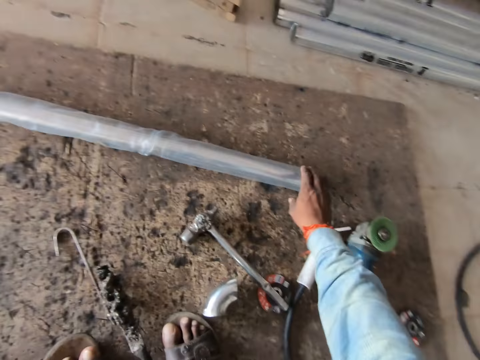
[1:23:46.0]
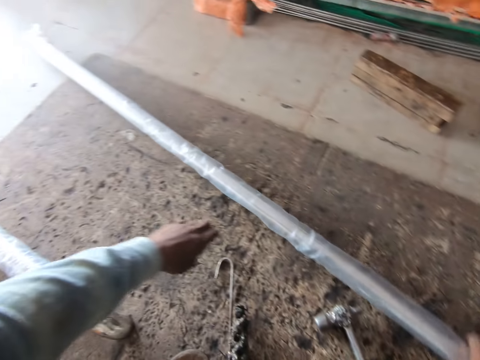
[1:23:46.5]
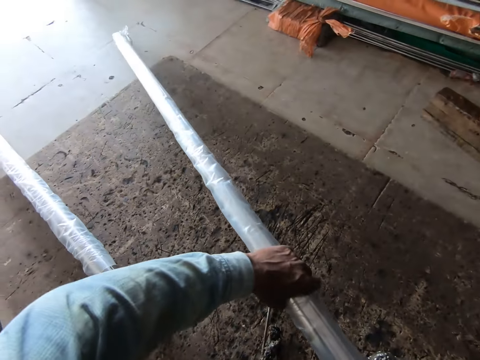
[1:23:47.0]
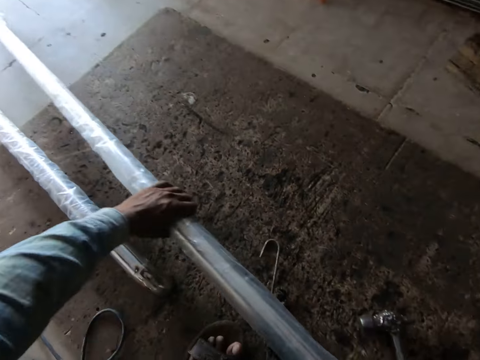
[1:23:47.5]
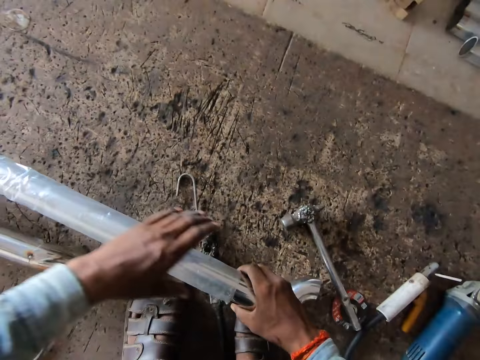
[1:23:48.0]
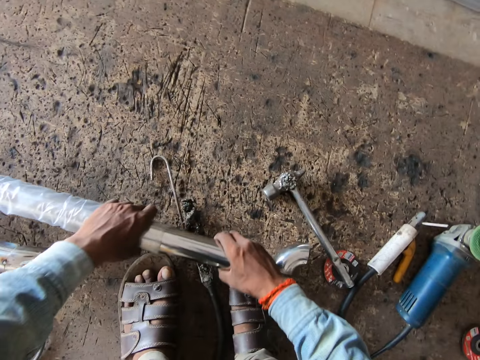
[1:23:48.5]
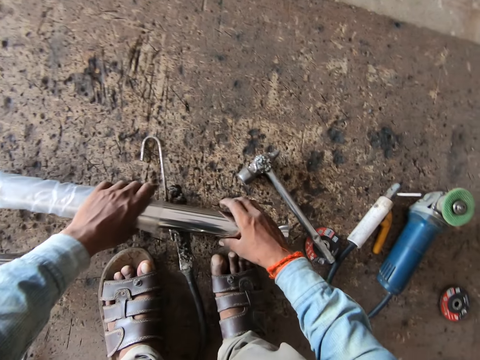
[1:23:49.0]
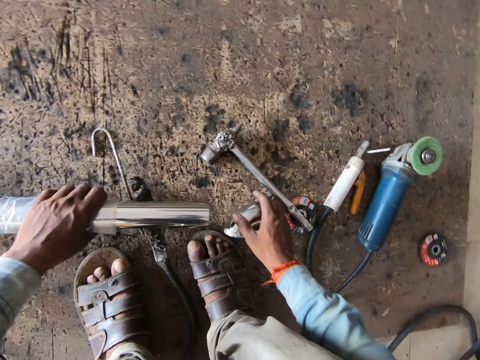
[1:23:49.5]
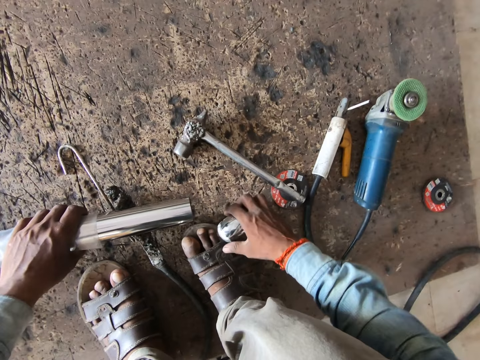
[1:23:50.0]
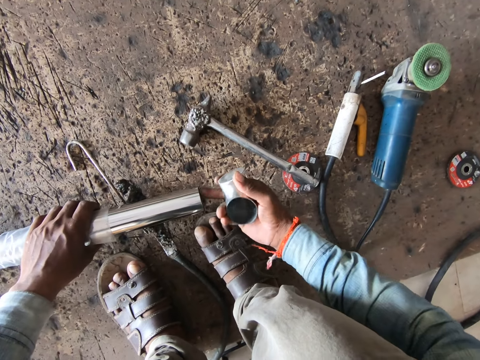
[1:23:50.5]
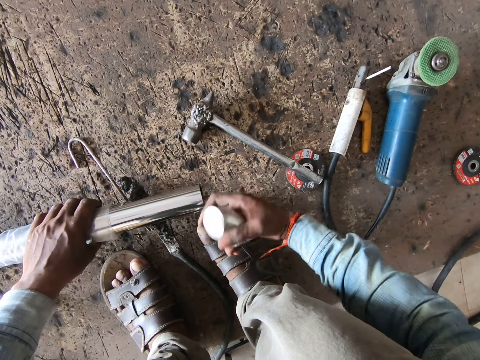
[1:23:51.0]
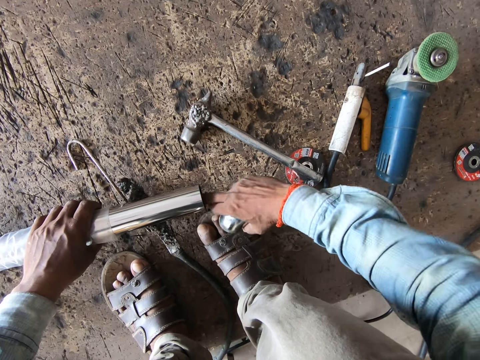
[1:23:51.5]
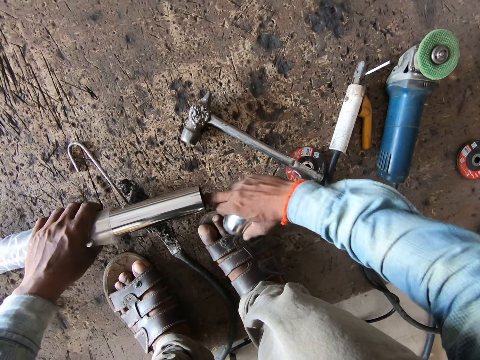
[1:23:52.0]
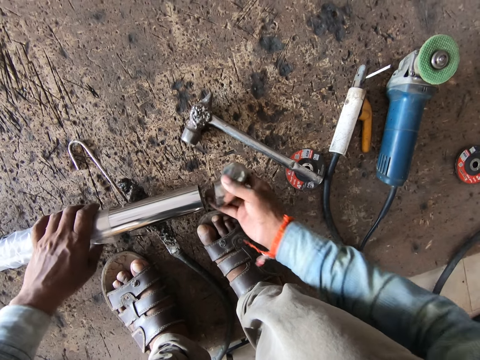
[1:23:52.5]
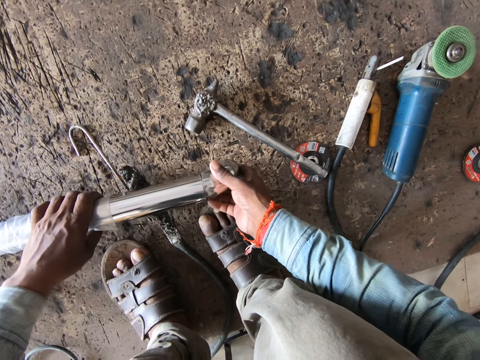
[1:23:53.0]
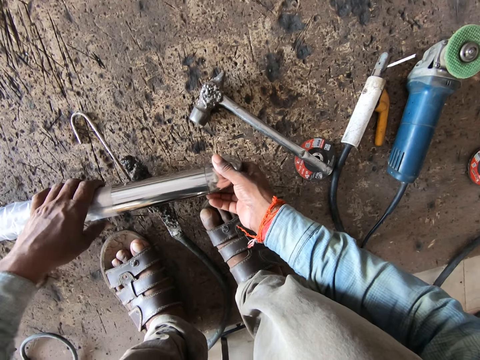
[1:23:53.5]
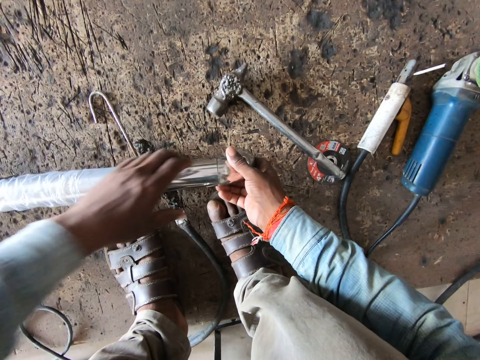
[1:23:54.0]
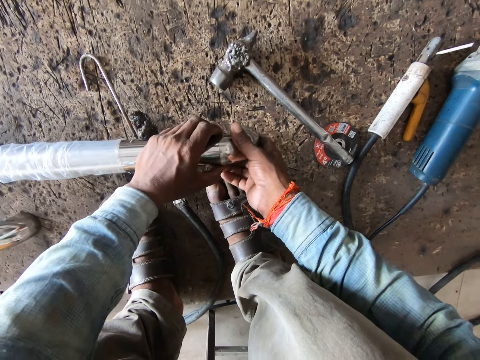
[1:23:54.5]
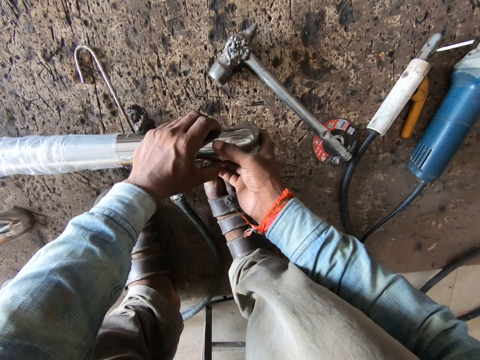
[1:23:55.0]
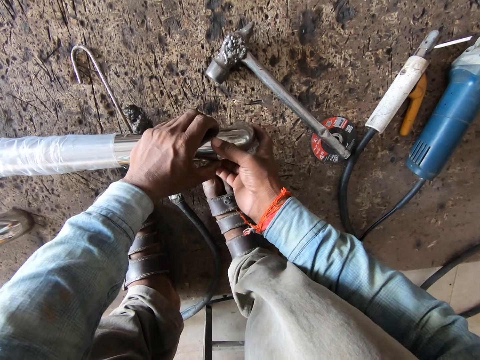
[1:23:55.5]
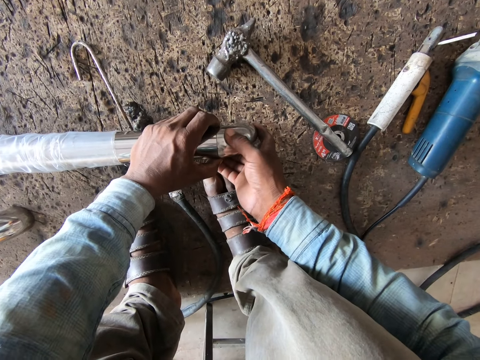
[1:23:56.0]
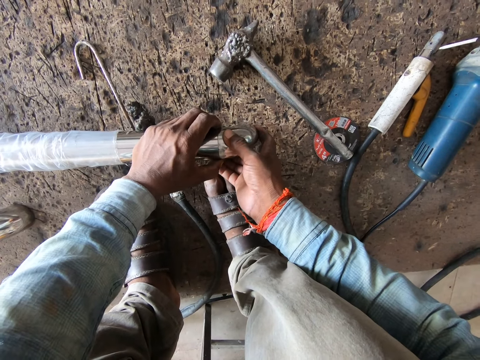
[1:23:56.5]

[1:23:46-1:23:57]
The camera wearer picks a metal tube from the floor with his right hand. He adjusts the metal tube with both hands. He adjusts the nylon on the metal tube on the floor with his left hand. He pushes down the nylon wrap on the metal tube with his left hand. He drops the metal tube on the floor with both hands. He picks the metal pipe on the floor with his right hand. He touches the metal tube on the floor with his right hand. He fixes the metal pipe on the metal tube on the floor with his right hand. He removes his left hand from the metal tube on the floor. He holds the metal pipe on the metal tube on the floor with his left hand.

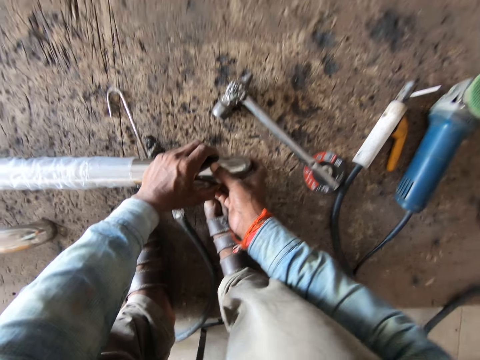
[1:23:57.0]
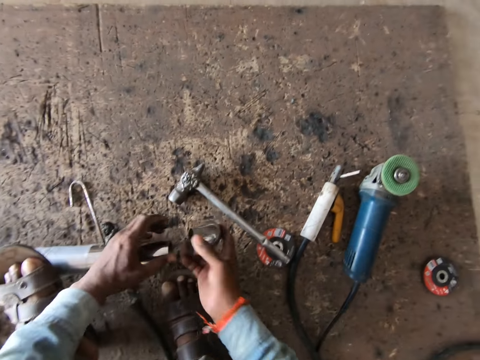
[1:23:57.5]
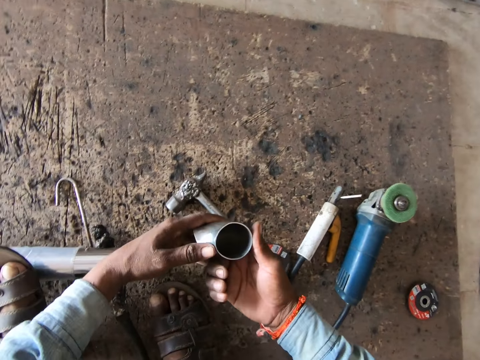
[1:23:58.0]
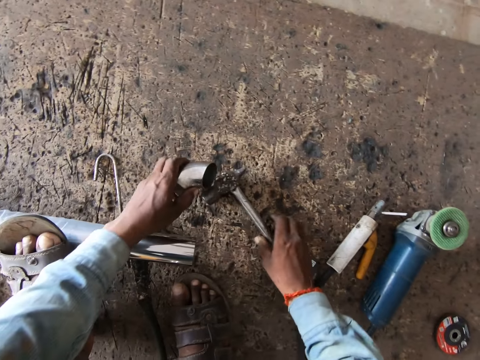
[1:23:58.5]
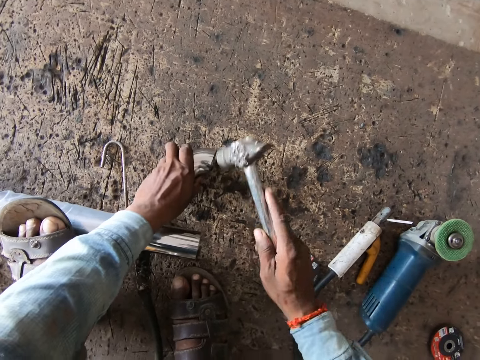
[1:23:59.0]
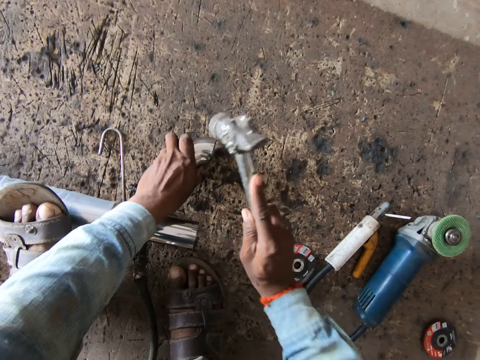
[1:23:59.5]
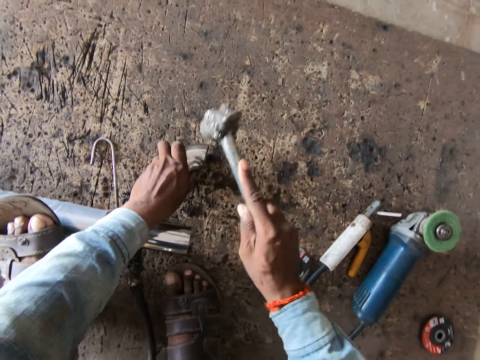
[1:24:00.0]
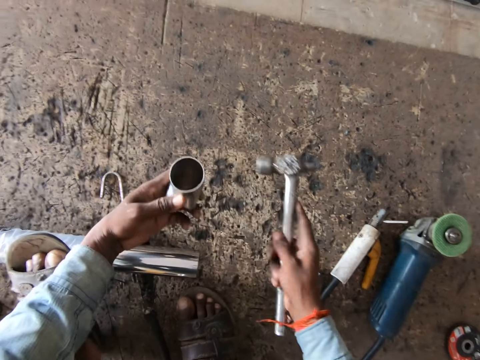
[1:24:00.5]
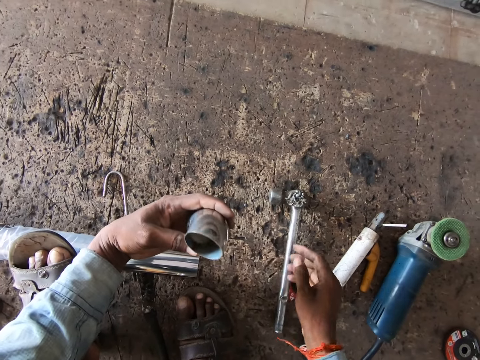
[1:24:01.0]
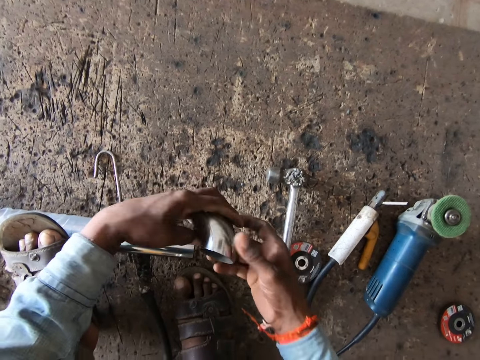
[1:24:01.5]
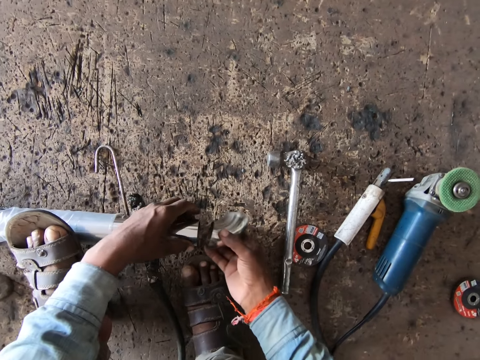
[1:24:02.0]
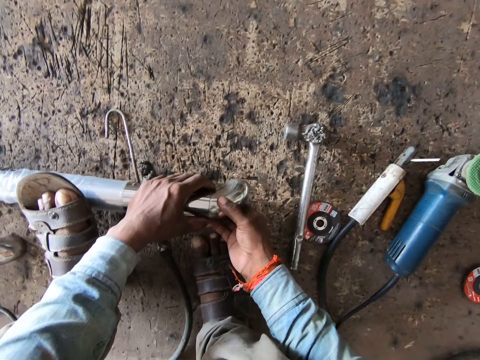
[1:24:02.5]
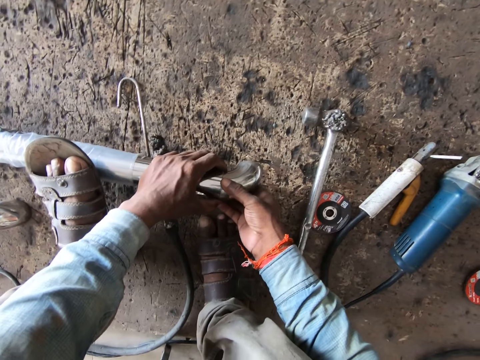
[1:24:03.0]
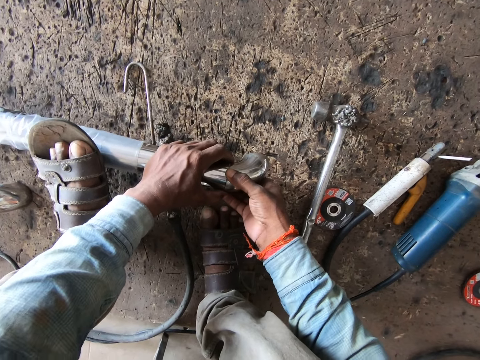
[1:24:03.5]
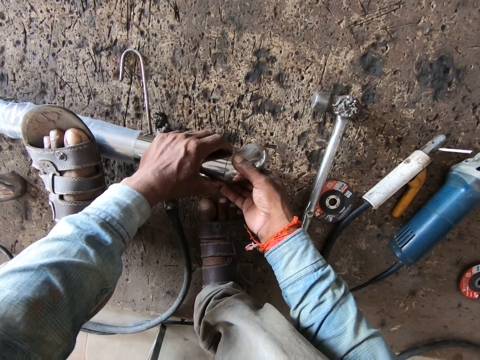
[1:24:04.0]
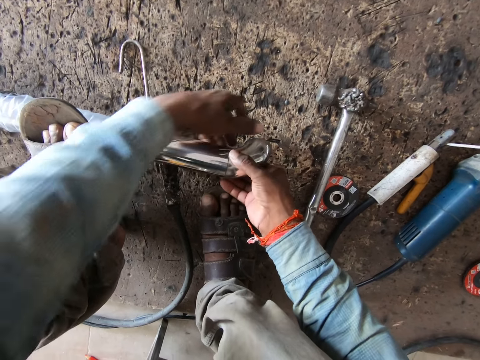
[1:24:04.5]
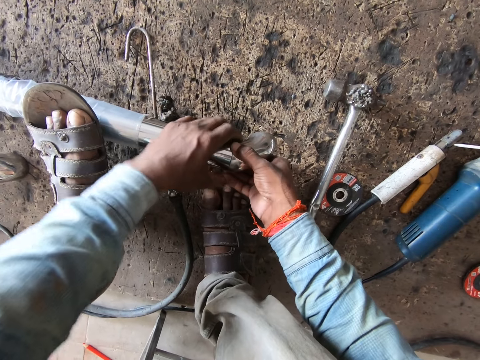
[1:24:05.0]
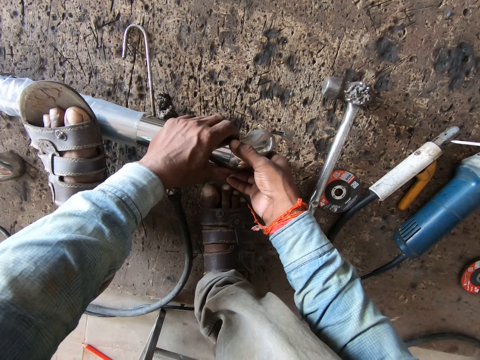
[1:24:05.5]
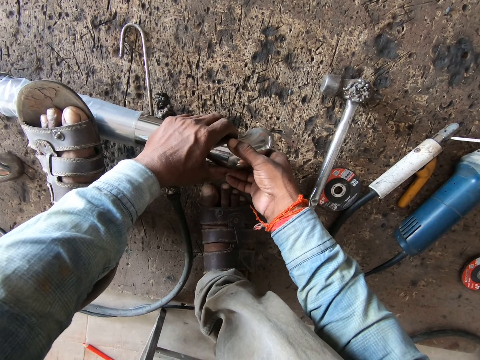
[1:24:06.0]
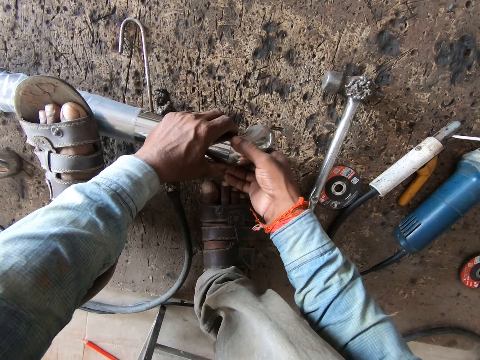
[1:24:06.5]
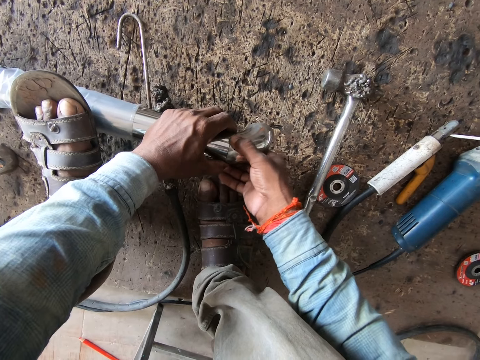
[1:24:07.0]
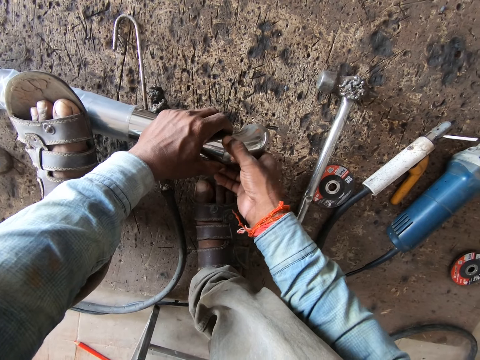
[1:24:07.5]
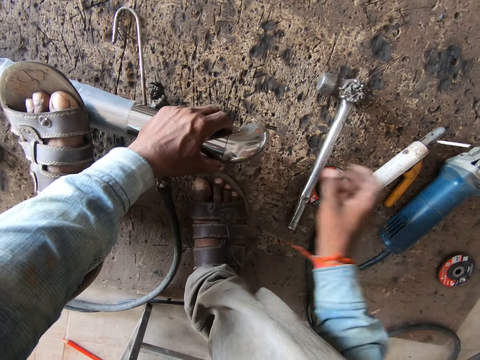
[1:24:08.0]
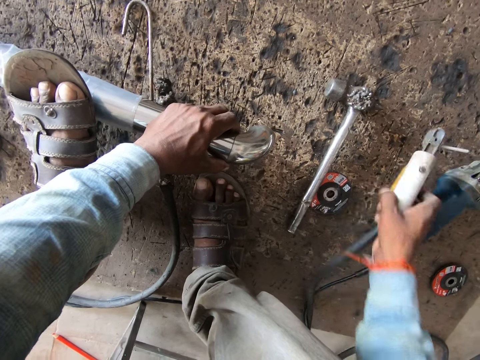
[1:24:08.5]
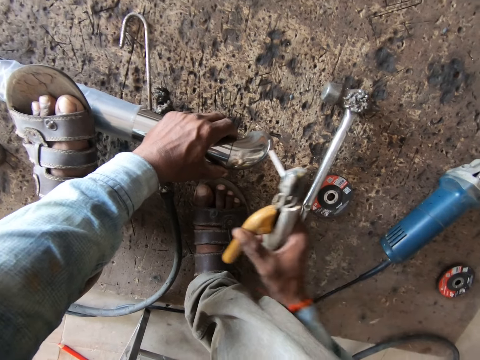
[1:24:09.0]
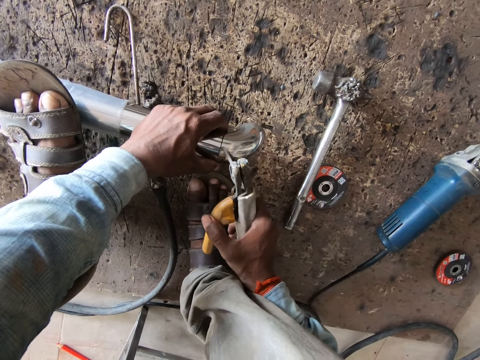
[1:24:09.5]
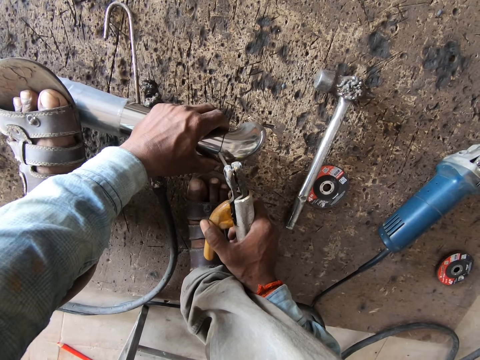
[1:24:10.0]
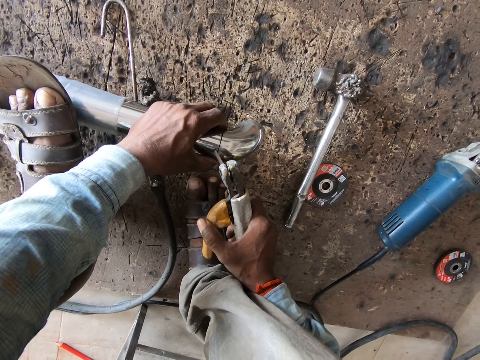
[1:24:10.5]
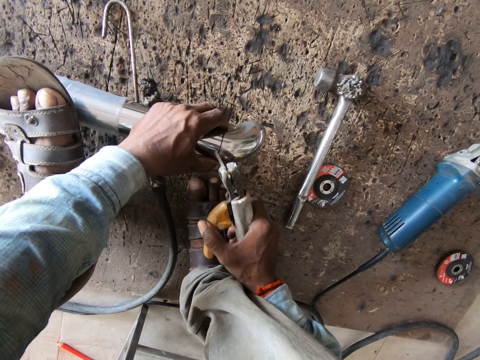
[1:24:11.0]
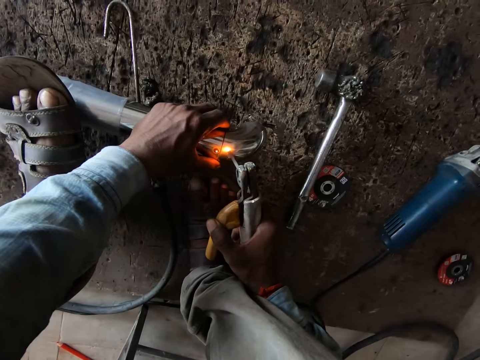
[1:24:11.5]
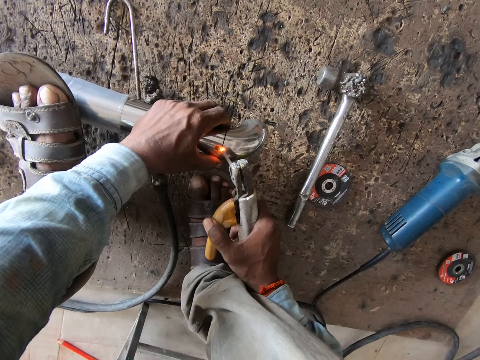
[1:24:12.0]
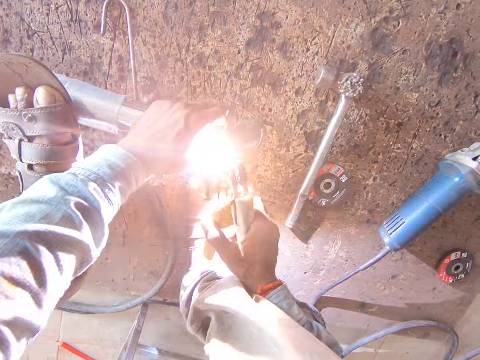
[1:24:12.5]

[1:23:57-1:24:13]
The camera wearer picks the metal pipe from the metal tube on the floor with his right hand. He places his left leg on the metal tube on the floor. He passes the metal pipe from his right hand to his left hand. He looks at the piece of steel rod. He picks the hammer from the floor with his right hand. He places the metal pipe on the floor with his left hand. He hits the metal pipe on the floor with the hammer in his right hand. He picks the metal pipe from the floor with his left hand. He drops the hammer on the floor with his right hand. He passes the metal pipe from his left hand to his right hand. He holds the metal tube on the floor with his left hand. He fixes the metal pipe on the metal tube on the floor with his right hand. He picks the welding machine from the floor with his right hand. He welds the metal pipe to the metal tube on the floor with the welding machine in his right hand.
